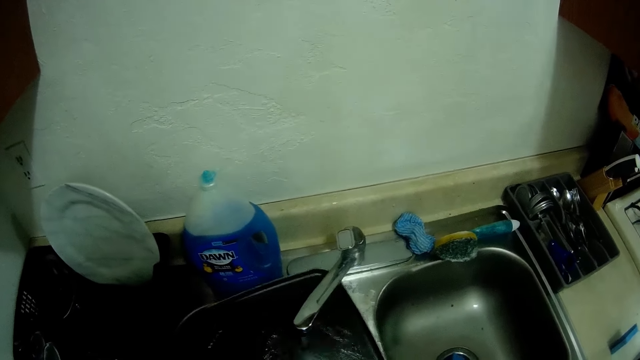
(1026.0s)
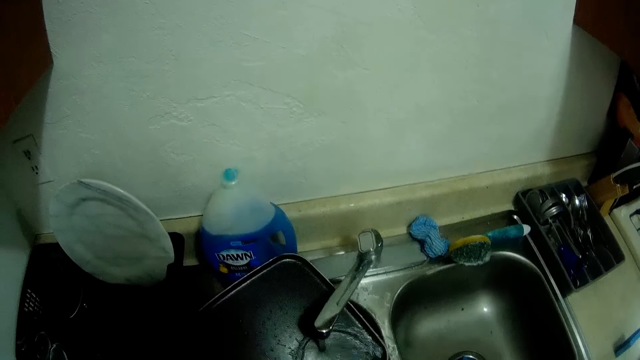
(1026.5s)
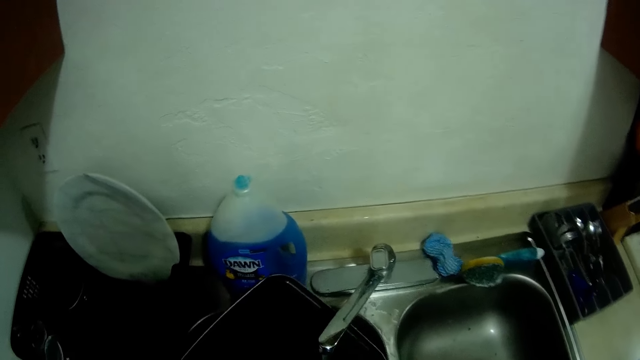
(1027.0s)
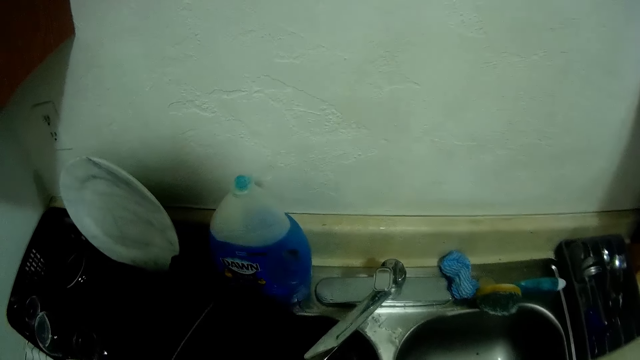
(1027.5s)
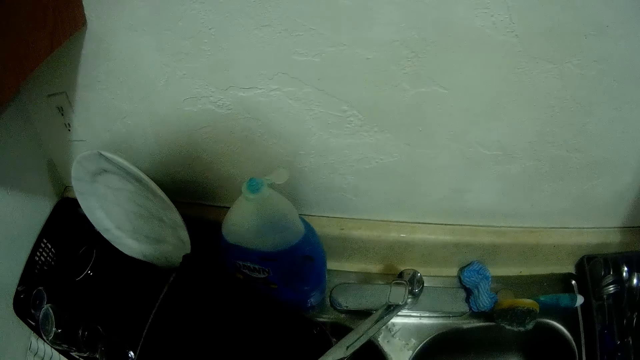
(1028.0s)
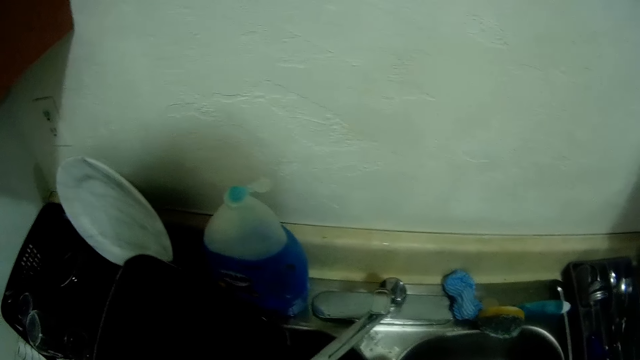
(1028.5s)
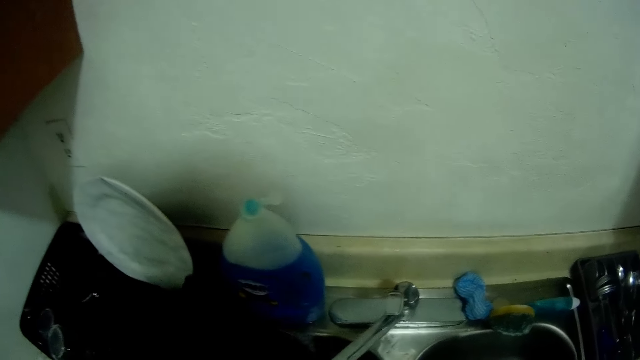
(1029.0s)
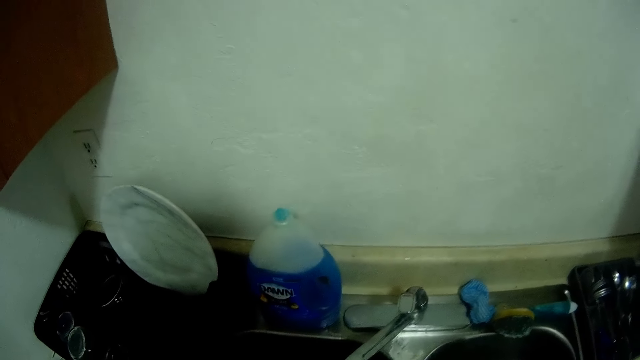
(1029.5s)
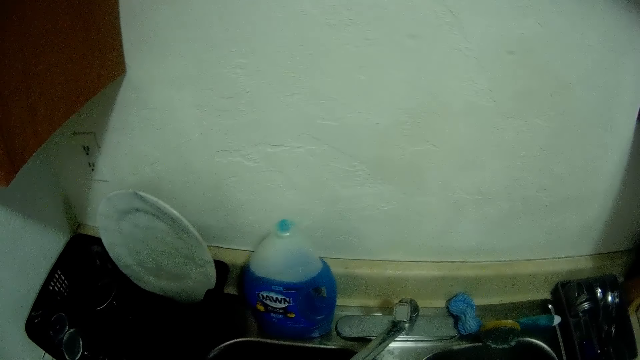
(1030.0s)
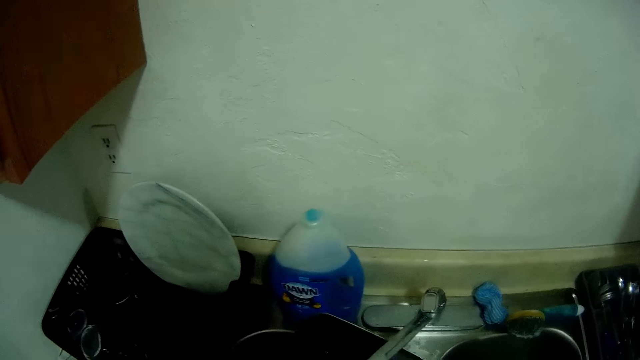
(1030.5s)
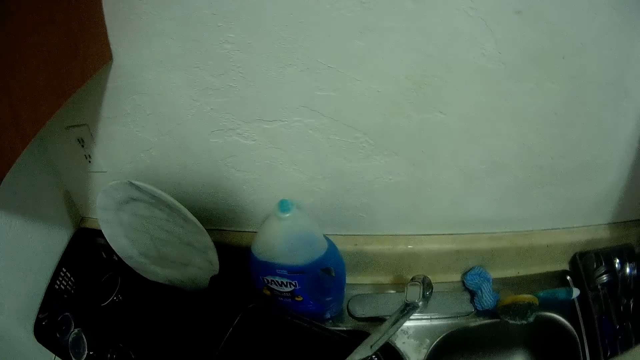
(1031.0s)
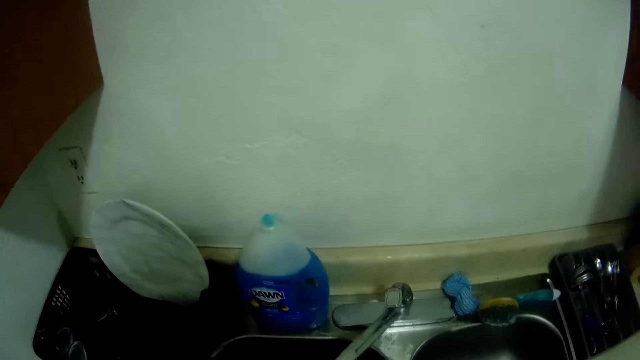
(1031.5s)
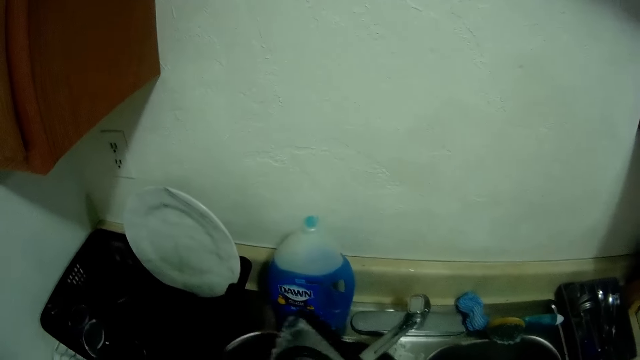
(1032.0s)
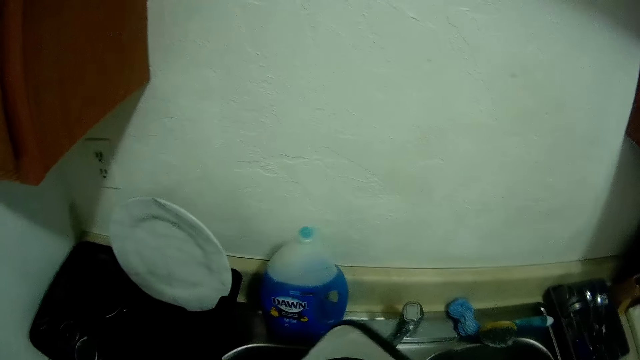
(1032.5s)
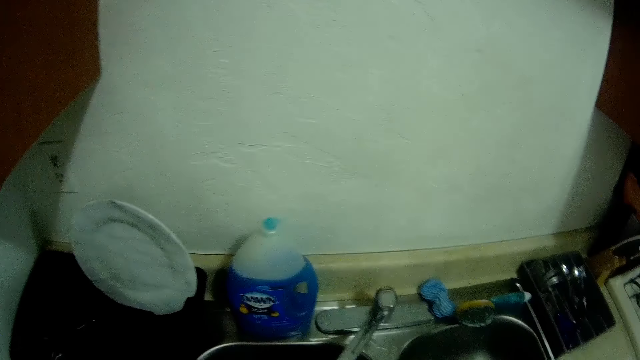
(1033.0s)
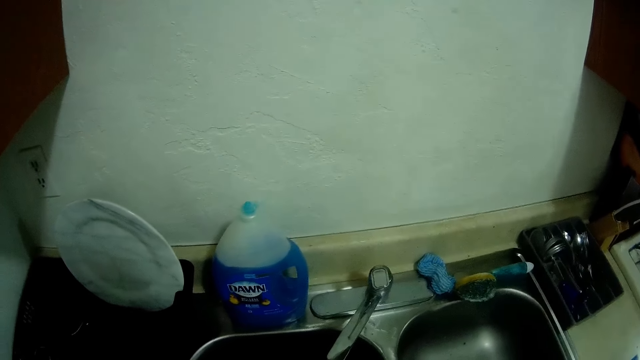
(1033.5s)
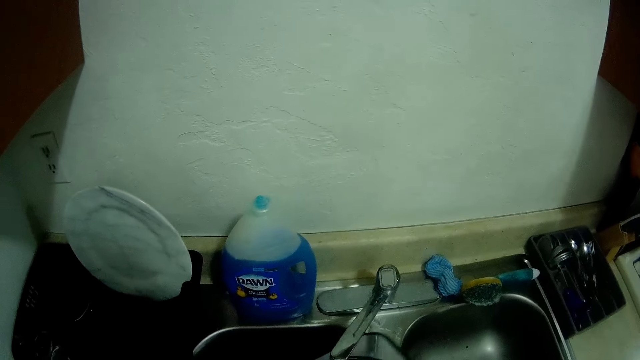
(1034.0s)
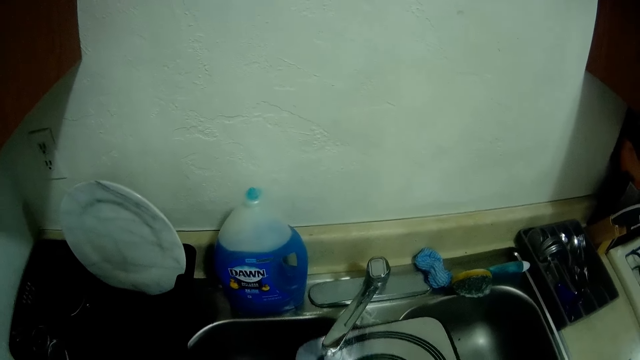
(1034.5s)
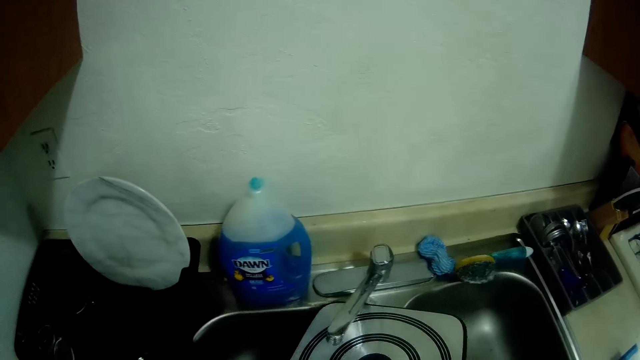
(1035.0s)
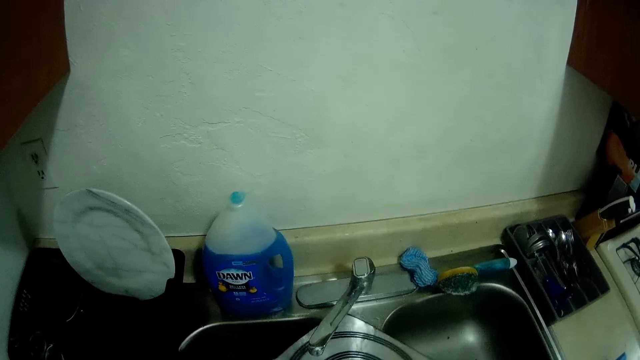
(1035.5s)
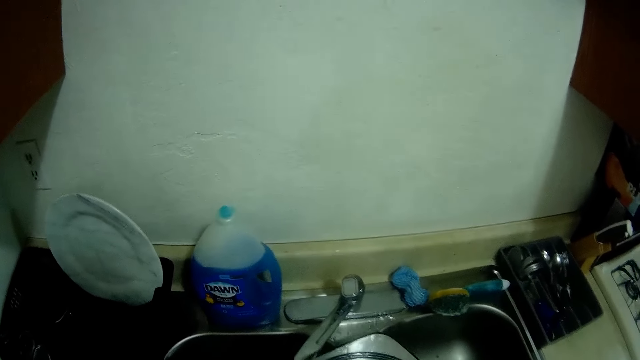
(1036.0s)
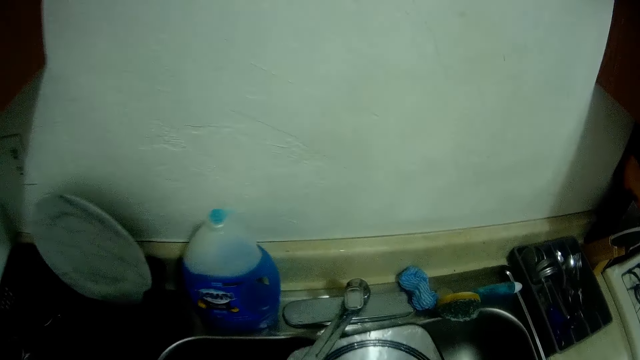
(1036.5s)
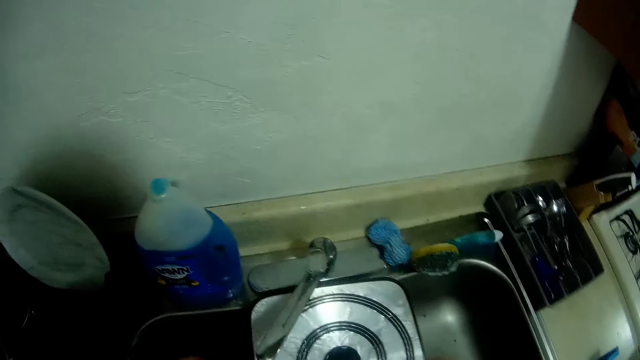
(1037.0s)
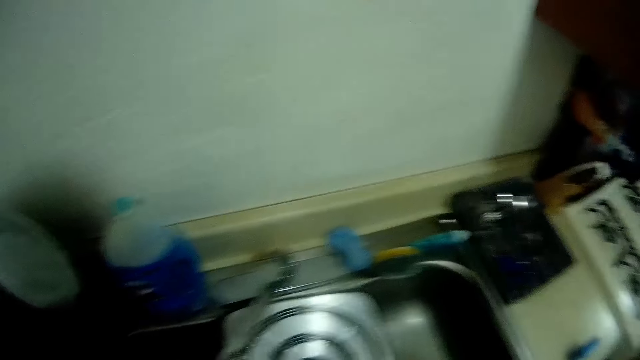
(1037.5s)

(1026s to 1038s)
The camera wearer turns over the frying pan in both of his hands. He rinses the frying pan with both of his hands.

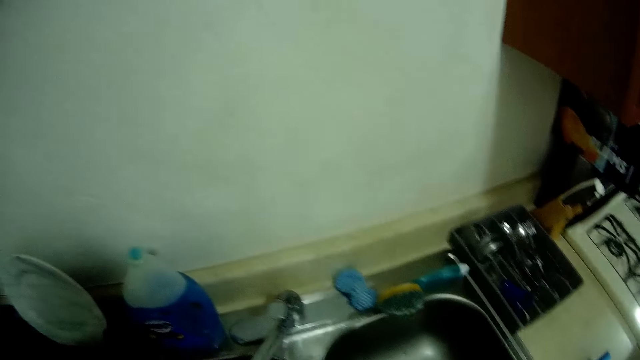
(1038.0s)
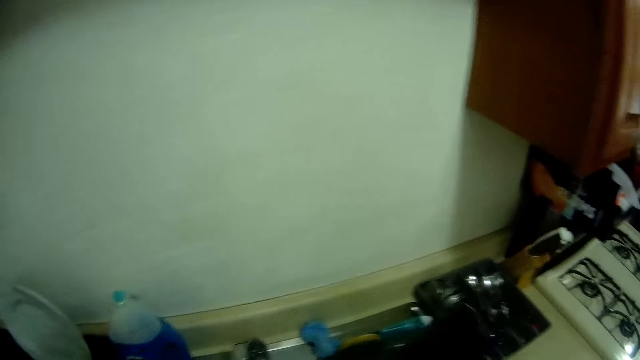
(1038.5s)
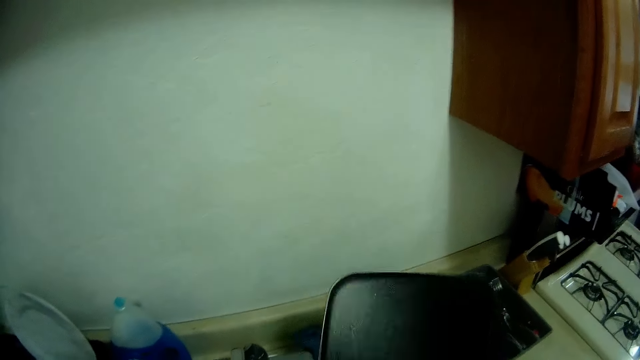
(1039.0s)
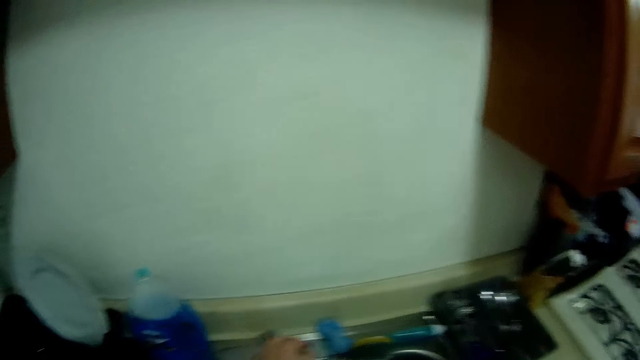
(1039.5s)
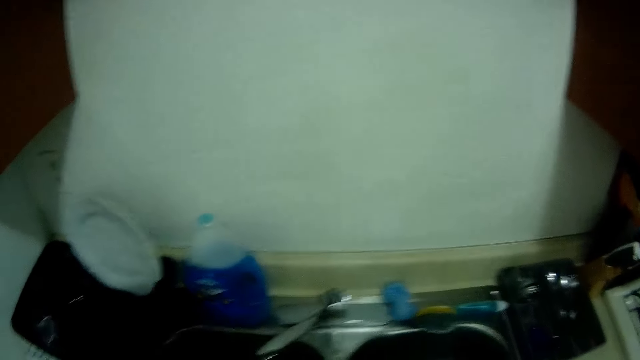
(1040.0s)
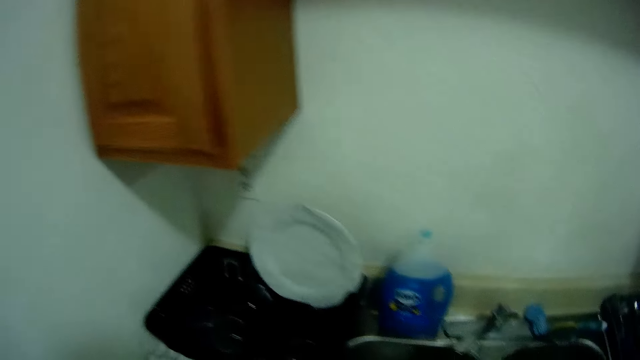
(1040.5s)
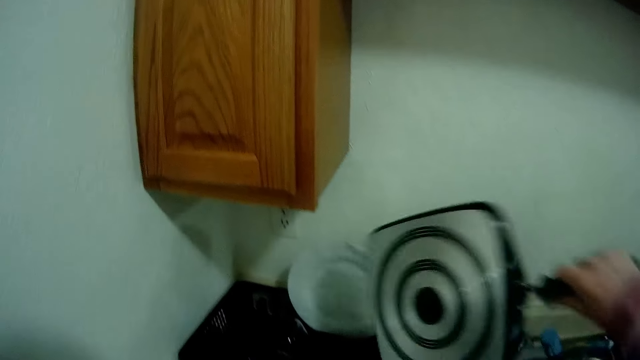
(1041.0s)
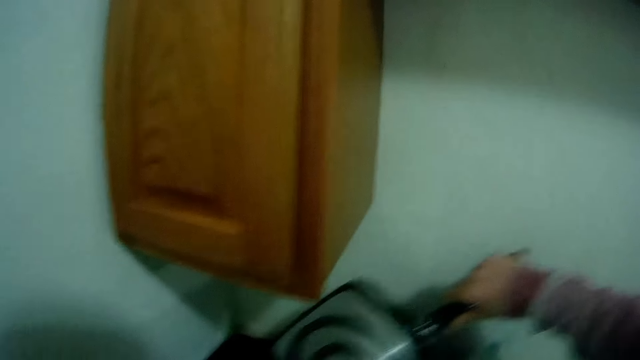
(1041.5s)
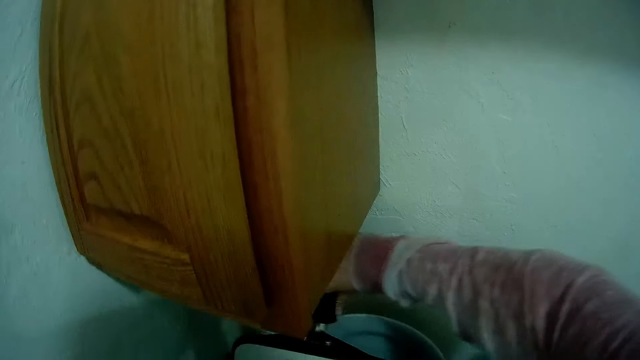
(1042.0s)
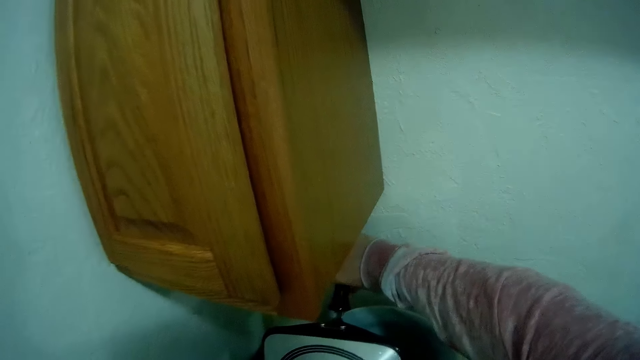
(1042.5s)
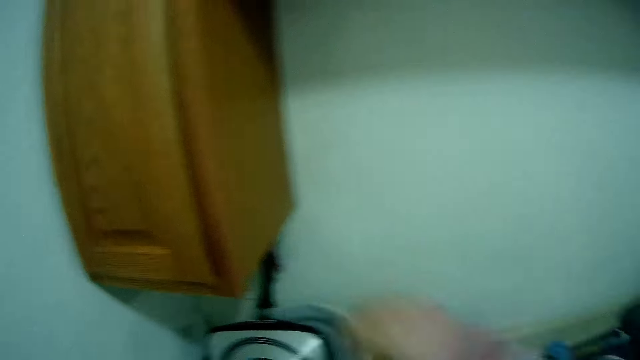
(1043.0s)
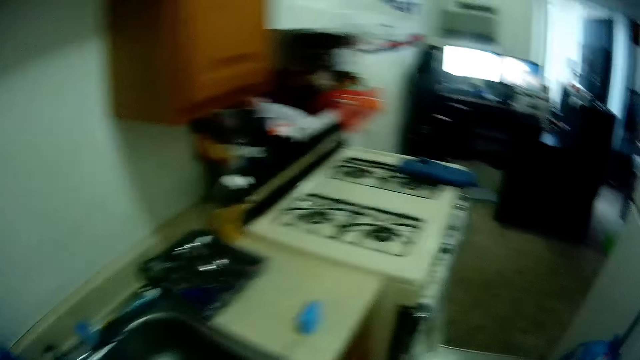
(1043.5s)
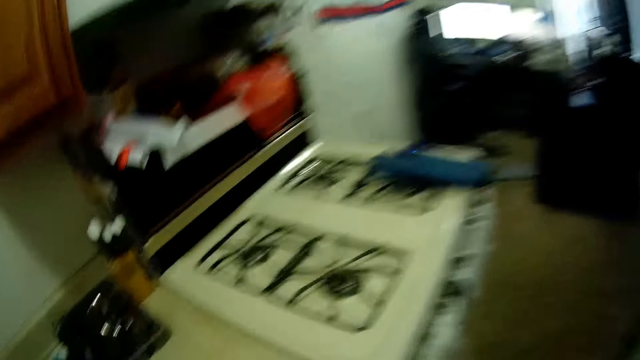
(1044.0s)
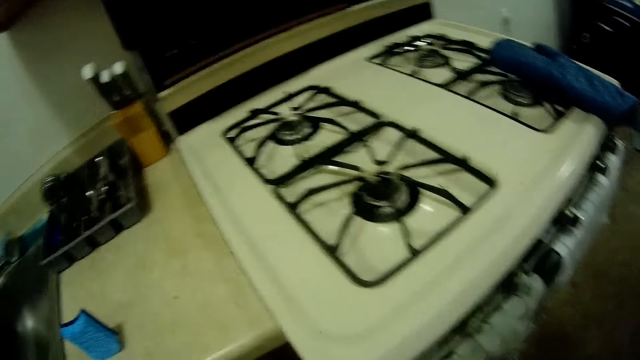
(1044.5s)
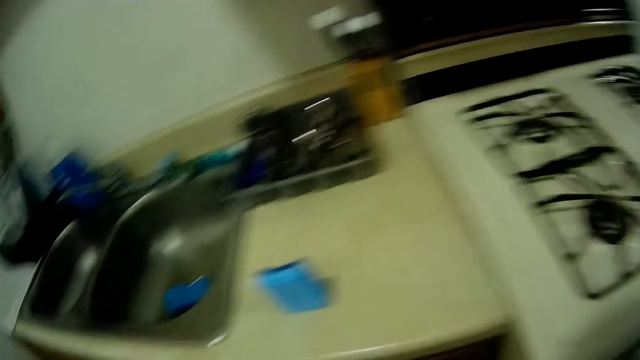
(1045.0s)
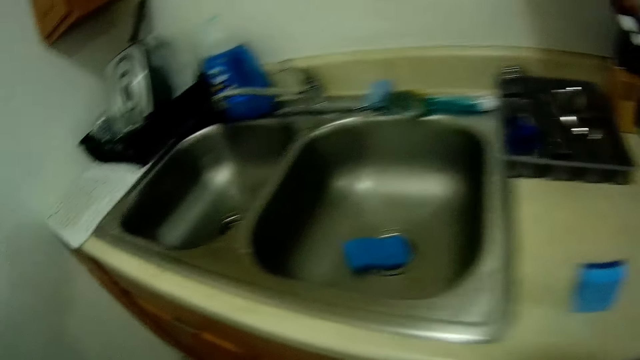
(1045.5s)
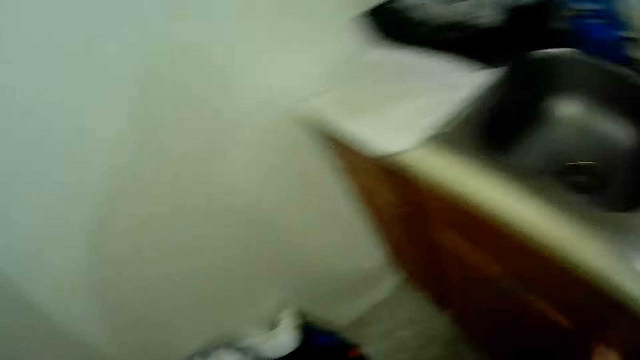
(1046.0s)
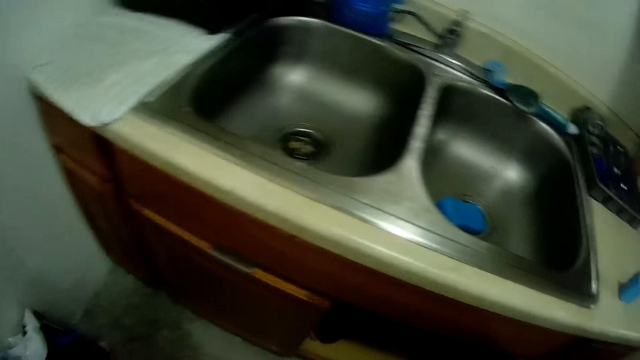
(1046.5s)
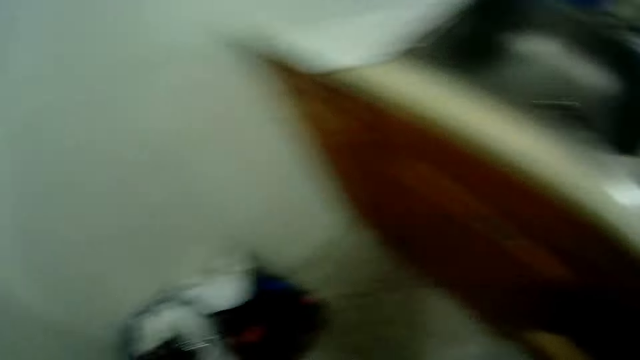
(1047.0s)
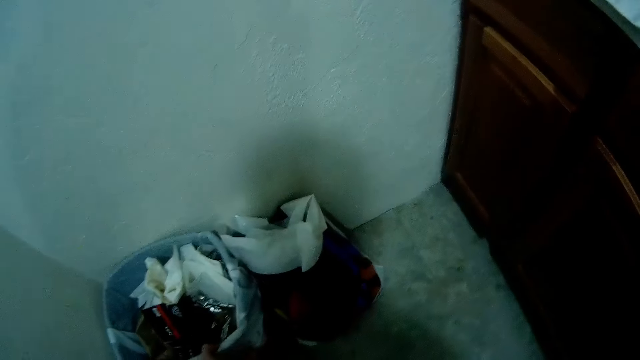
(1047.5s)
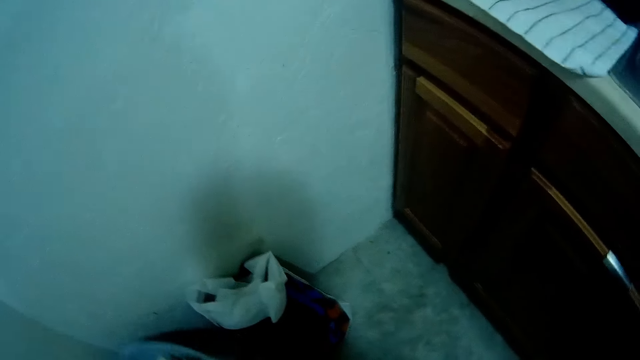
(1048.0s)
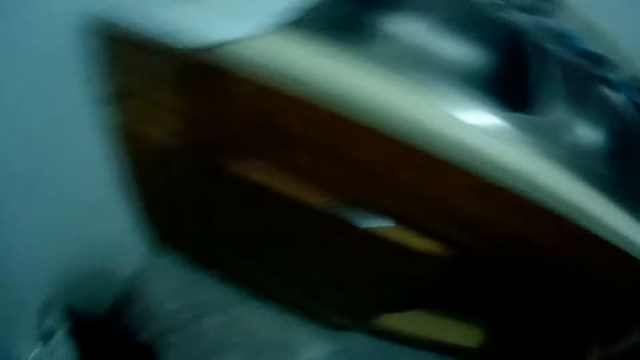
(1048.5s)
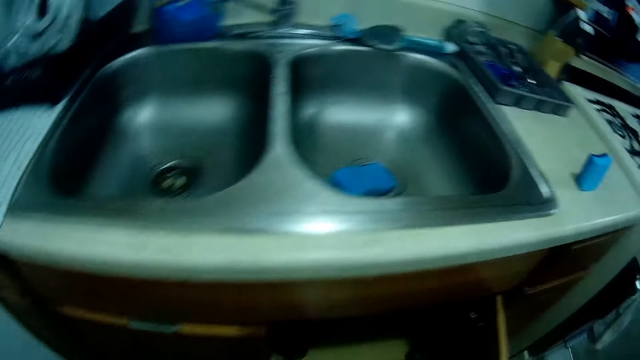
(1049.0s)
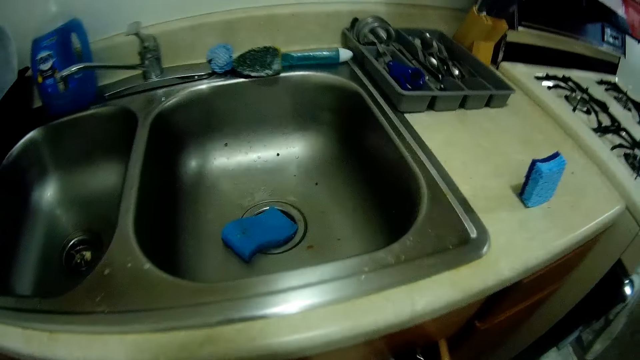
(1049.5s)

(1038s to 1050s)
The camera wearer holds the frying pan in his right hand. He turns off the tap in the sink with his left hand. He places the frying pan in the plate holder on the table with his right hand. He walks around in the kitchen. He opens another door of the wooden cupboard with his left hand. He moves the dustbin with his left hand and picks up the dustbin.
